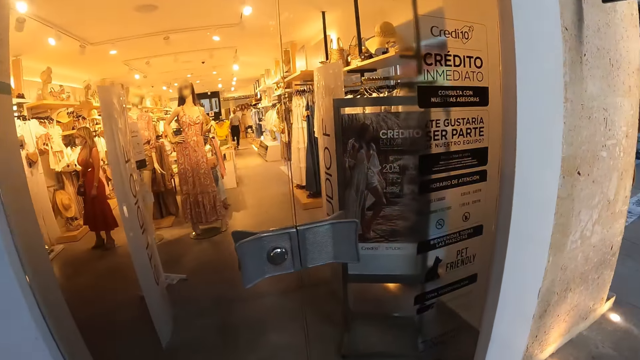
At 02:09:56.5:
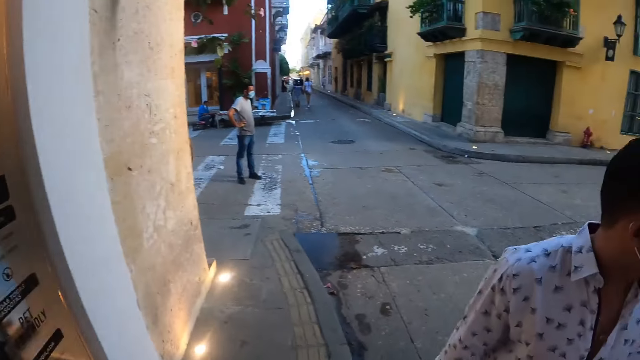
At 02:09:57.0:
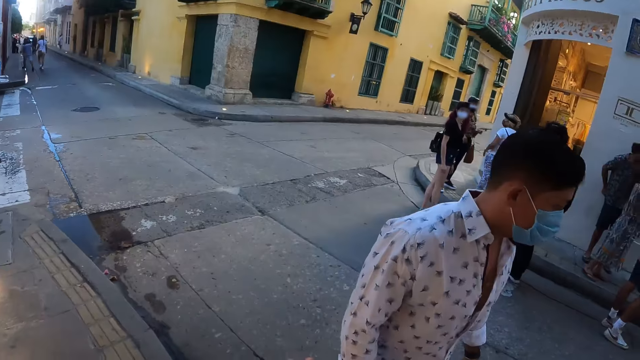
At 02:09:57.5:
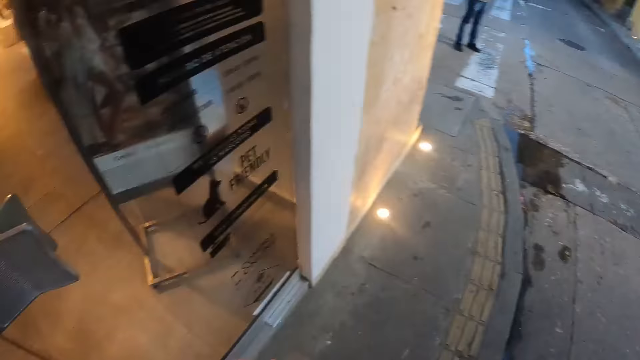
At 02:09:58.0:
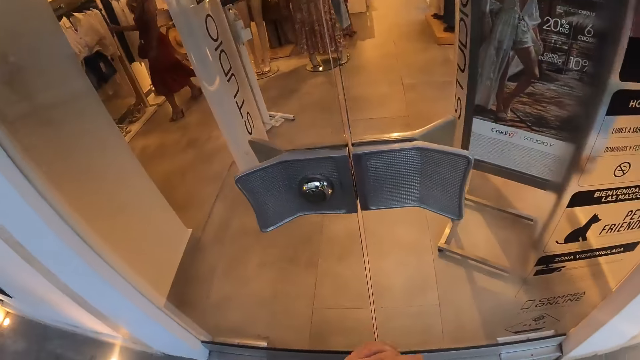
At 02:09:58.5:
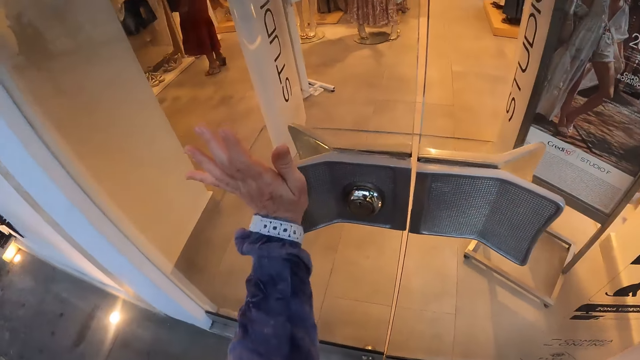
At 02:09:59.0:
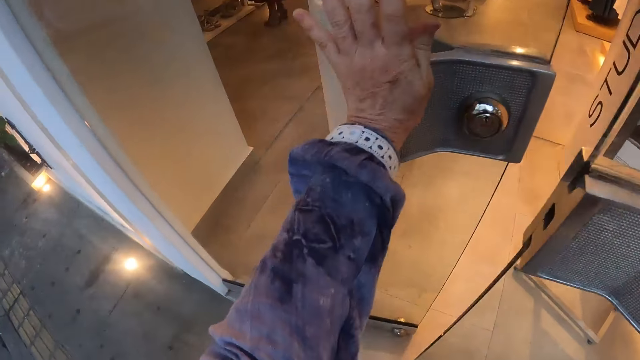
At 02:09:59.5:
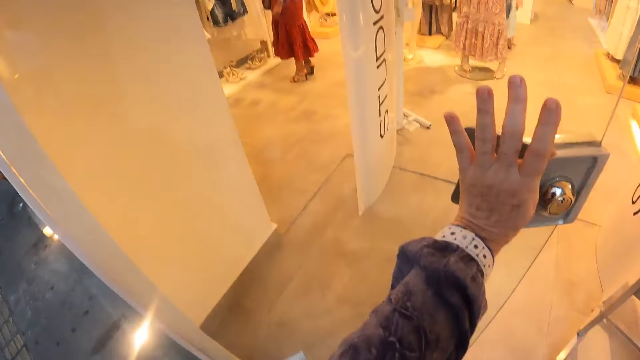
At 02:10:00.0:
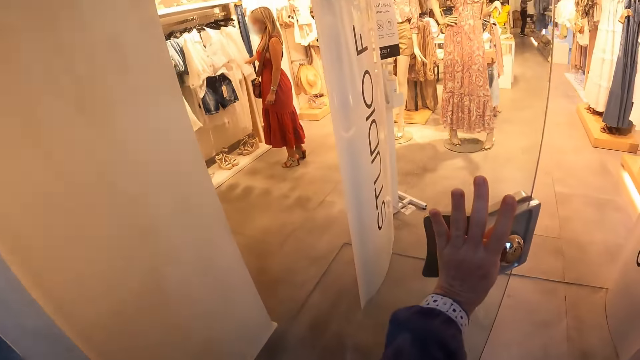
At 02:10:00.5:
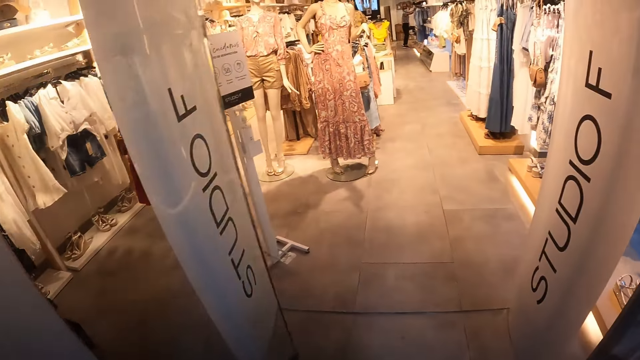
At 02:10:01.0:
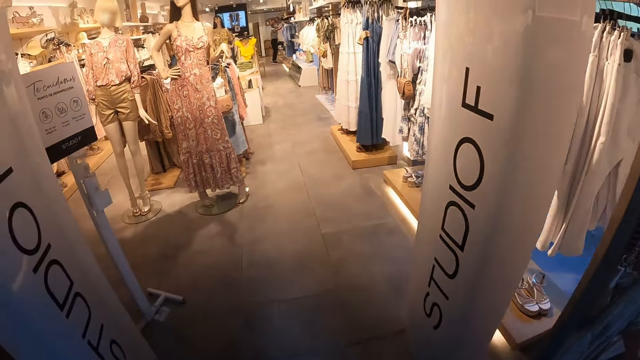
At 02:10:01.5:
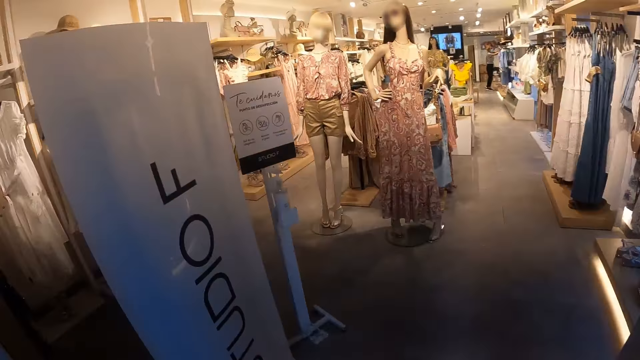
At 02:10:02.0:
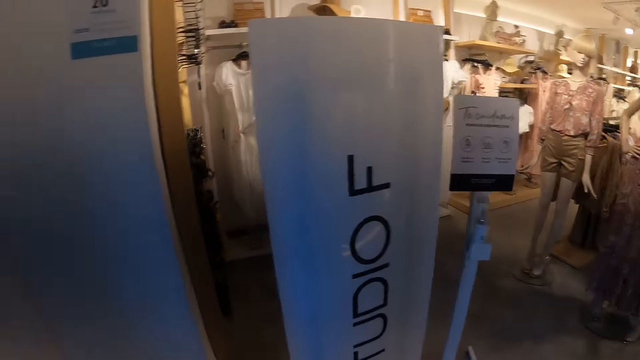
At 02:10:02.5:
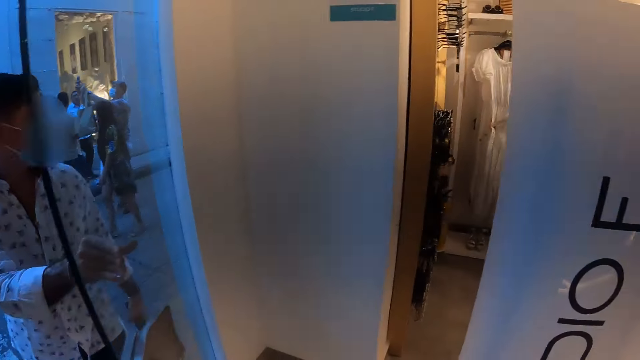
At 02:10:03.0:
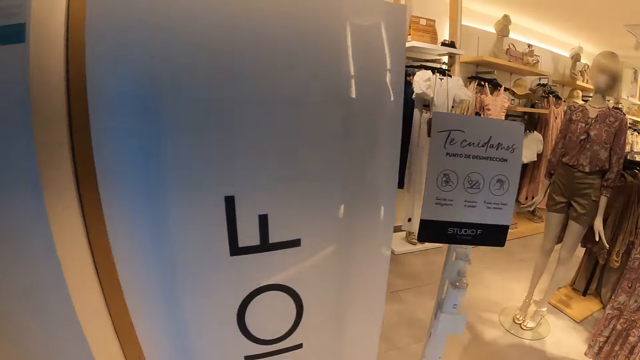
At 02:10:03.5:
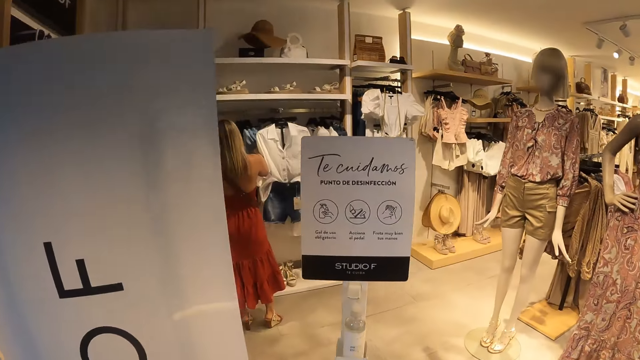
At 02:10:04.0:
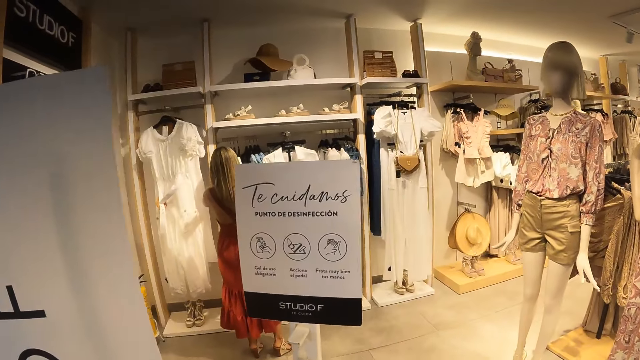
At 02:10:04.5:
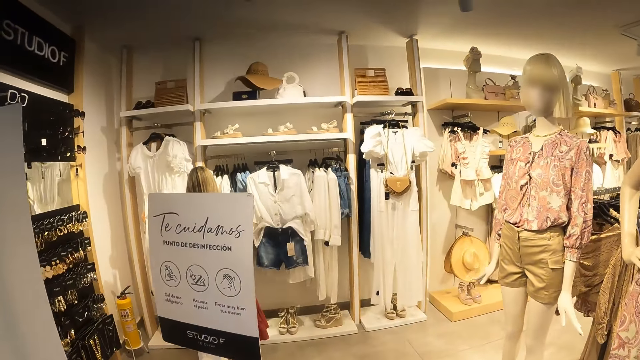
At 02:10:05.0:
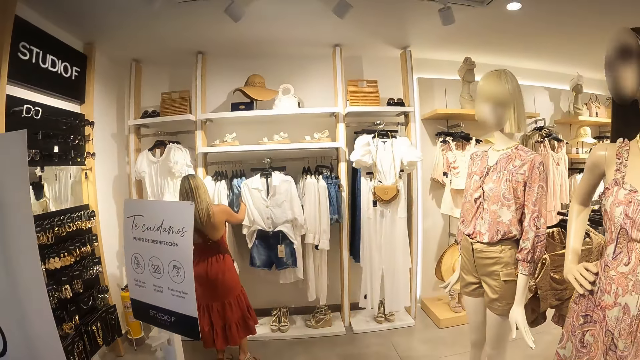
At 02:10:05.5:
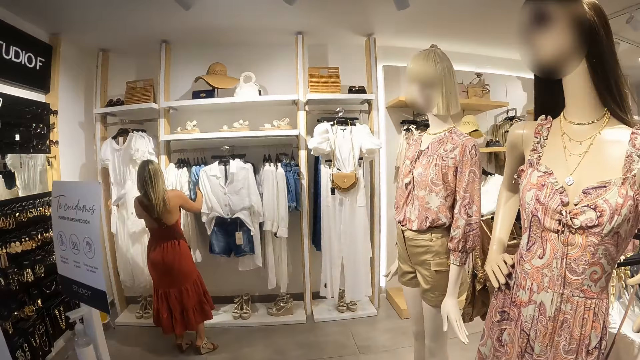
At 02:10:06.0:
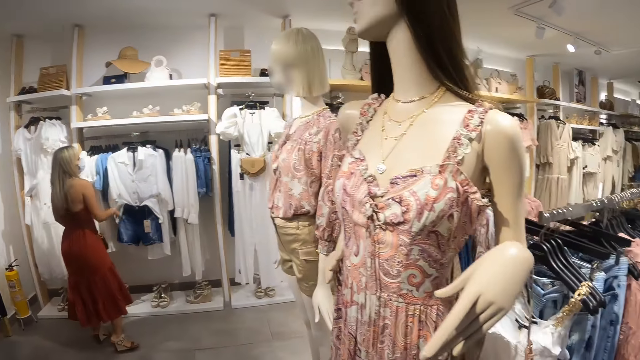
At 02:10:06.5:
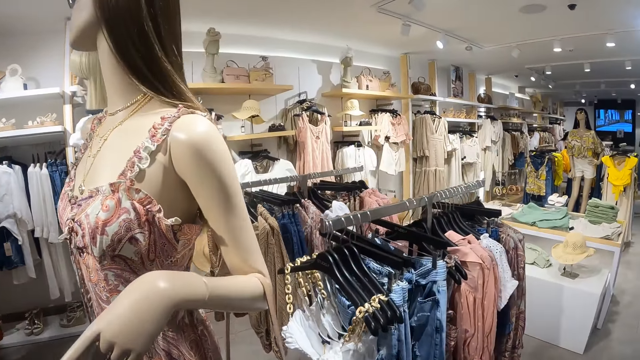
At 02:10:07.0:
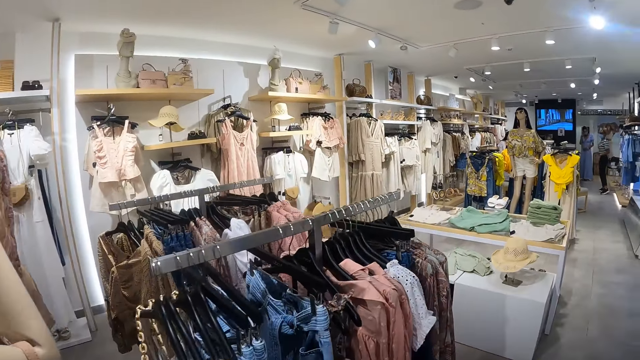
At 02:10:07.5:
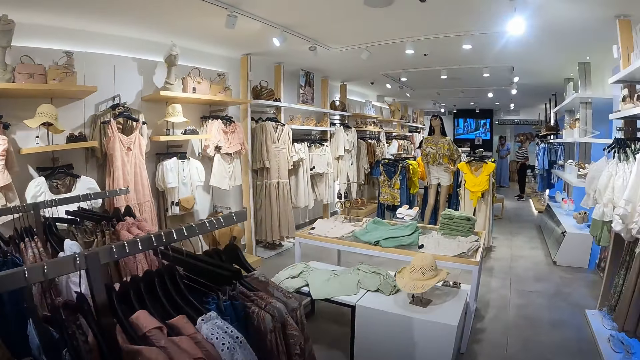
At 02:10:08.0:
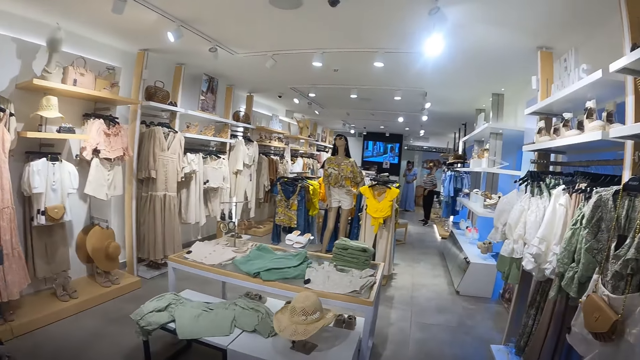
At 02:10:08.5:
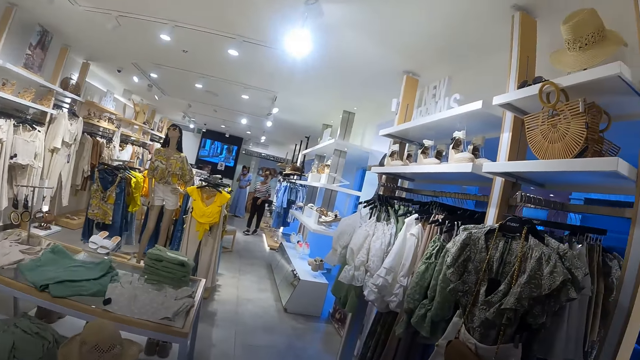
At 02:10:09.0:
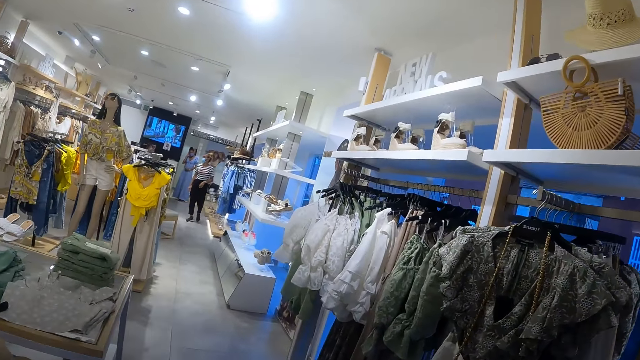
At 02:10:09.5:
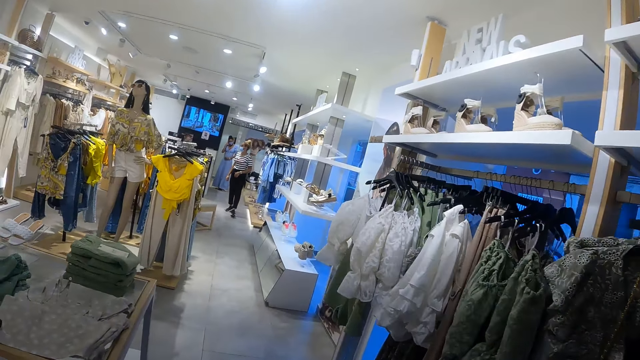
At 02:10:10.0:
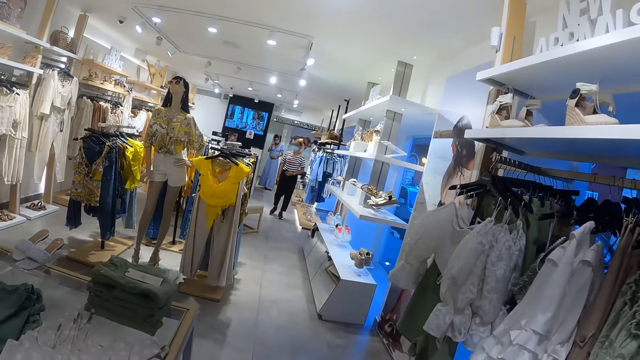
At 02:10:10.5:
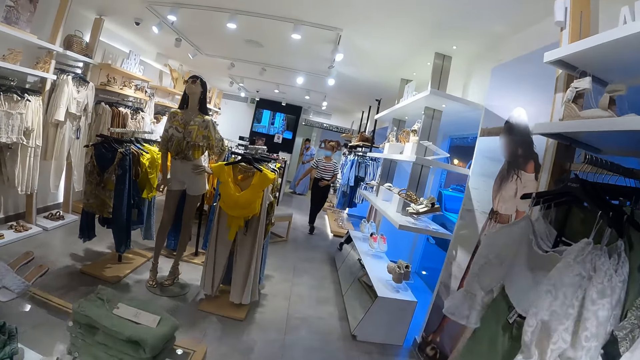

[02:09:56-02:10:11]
The camera wearer raises the hand. She opens the door of the boutique with her left hand. She walks into the boutique. She walks around.

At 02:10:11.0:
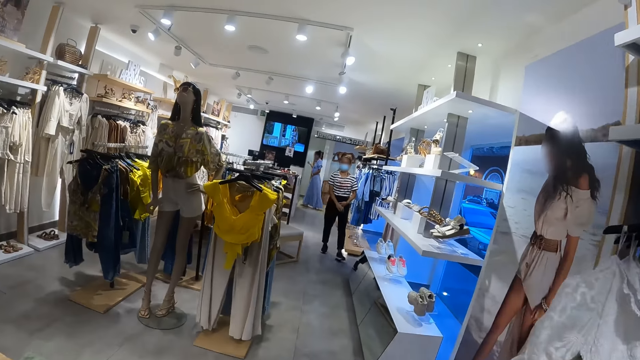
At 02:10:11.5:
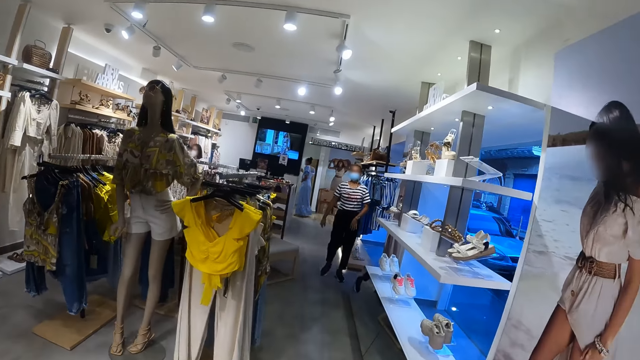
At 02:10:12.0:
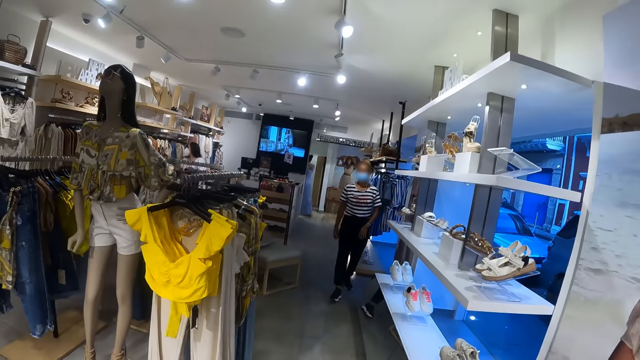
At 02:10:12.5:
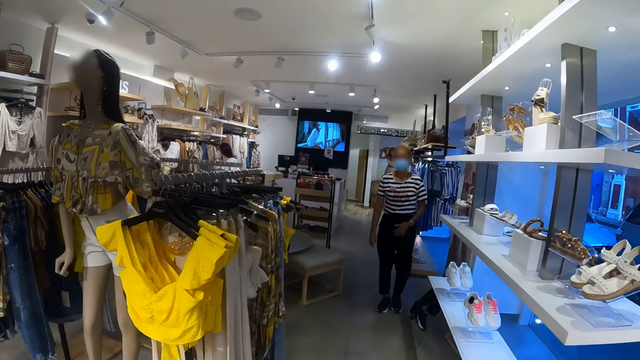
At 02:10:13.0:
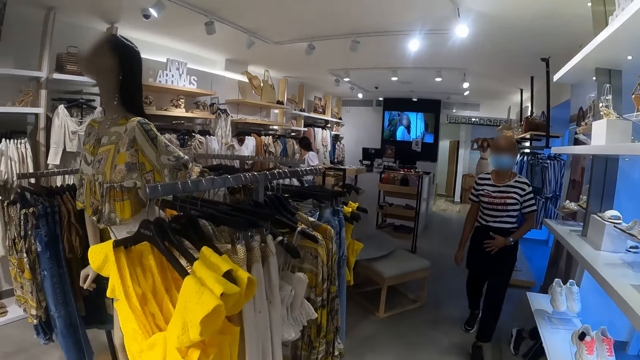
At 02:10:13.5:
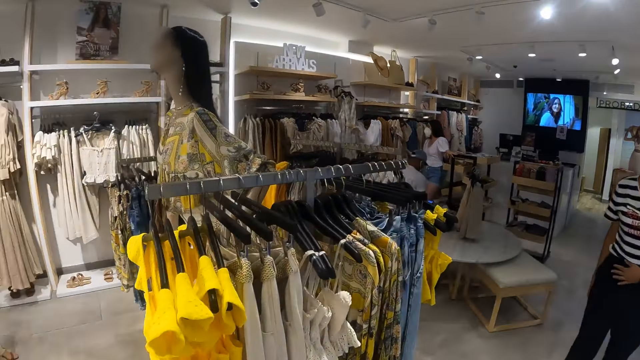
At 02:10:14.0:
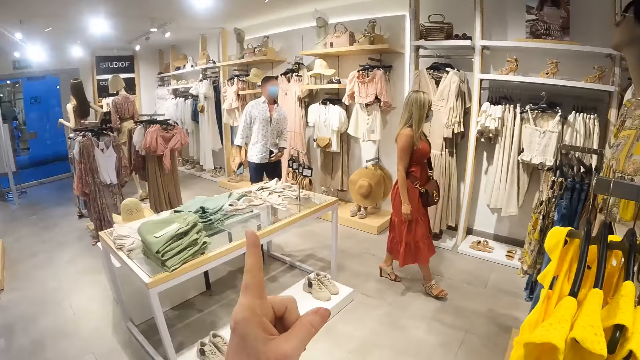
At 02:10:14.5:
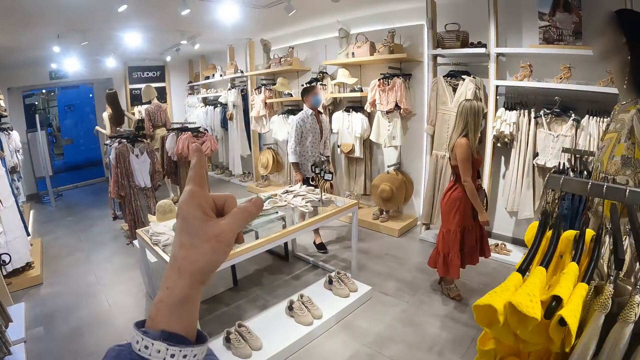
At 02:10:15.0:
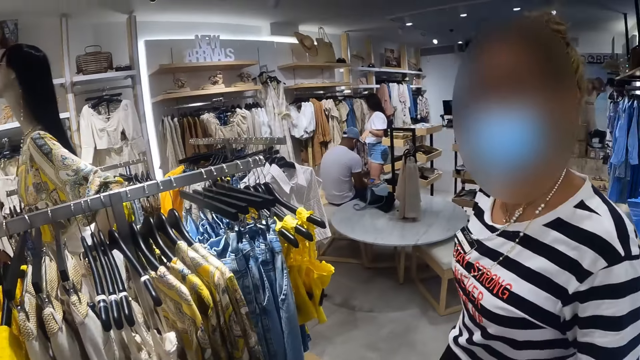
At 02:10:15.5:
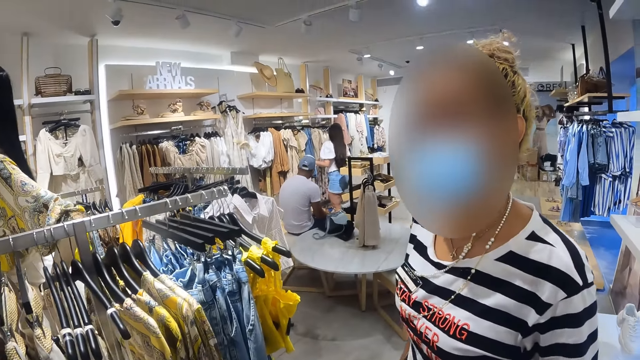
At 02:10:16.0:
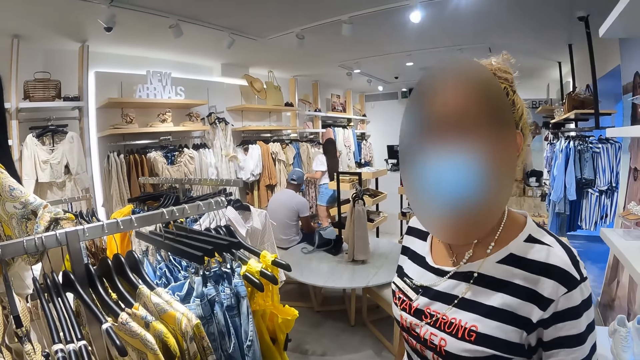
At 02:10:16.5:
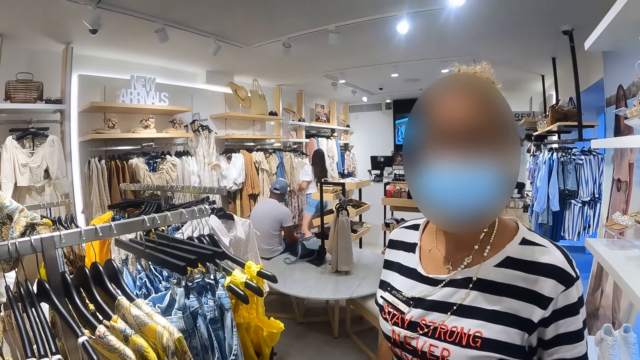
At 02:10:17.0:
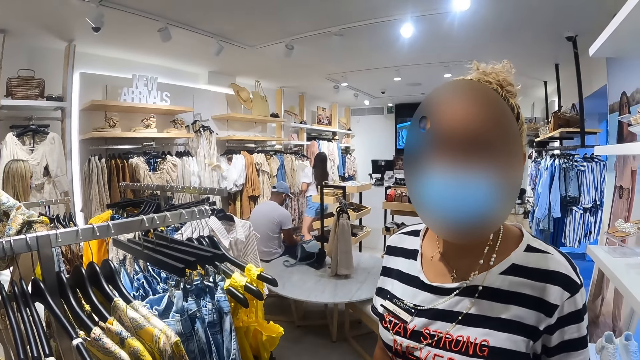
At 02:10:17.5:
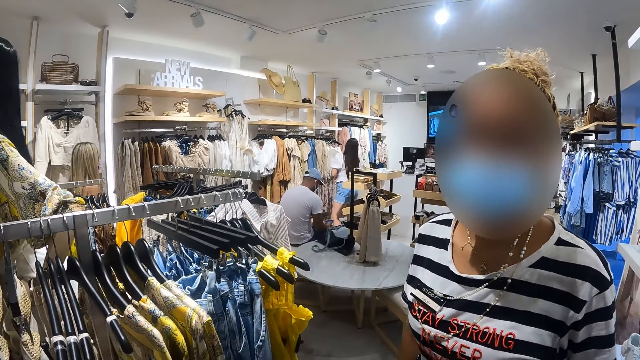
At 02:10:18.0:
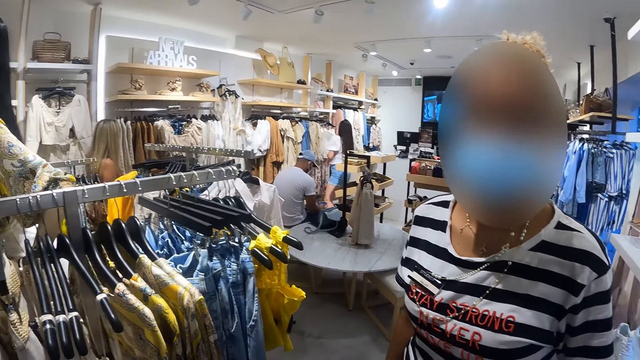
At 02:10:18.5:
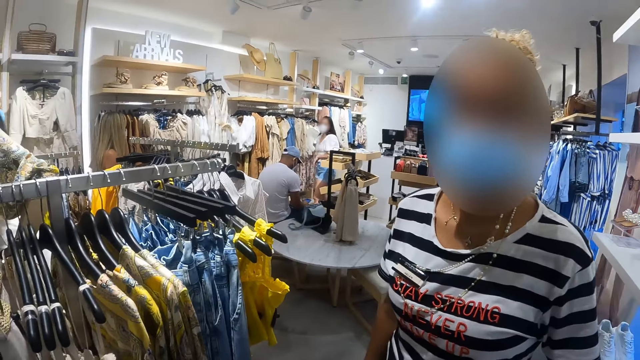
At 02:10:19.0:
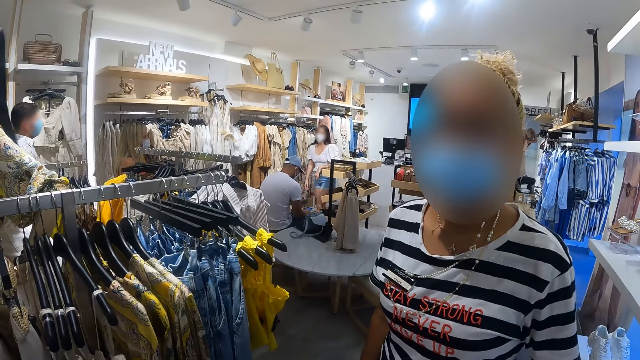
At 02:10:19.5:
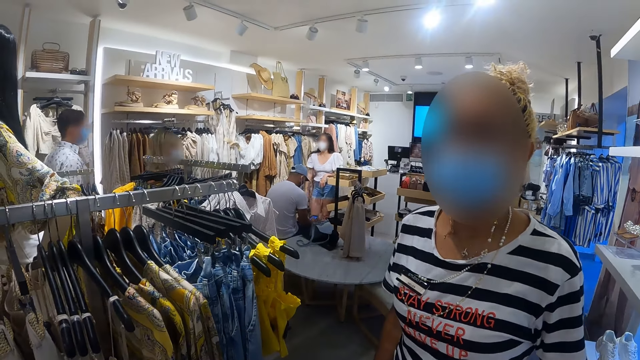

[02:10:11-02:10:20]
The camera wearer points ahead. They interact with a sales lady. They look around.
